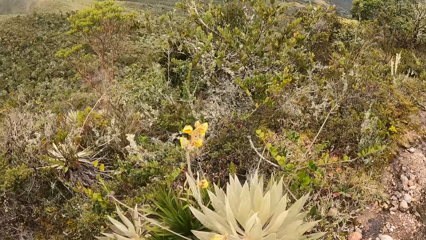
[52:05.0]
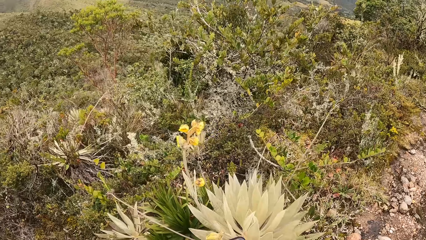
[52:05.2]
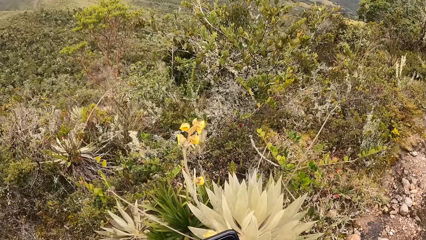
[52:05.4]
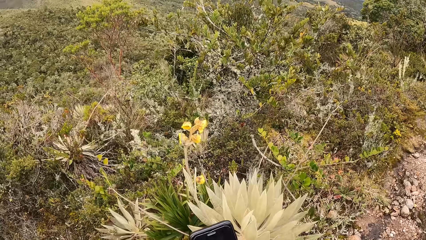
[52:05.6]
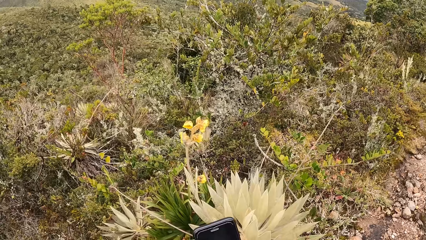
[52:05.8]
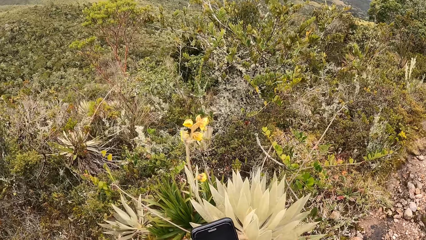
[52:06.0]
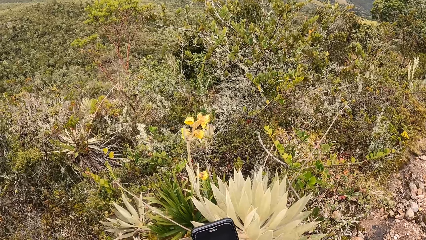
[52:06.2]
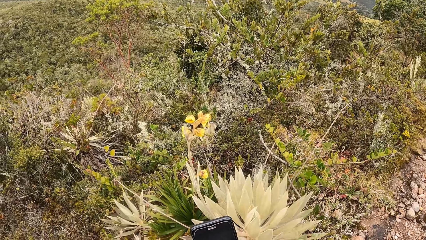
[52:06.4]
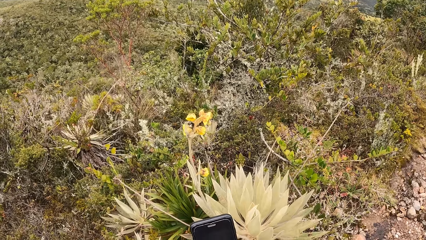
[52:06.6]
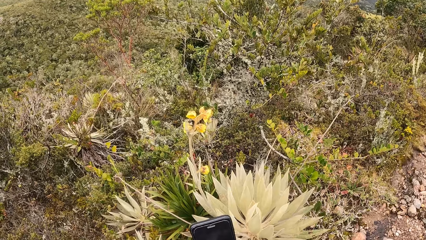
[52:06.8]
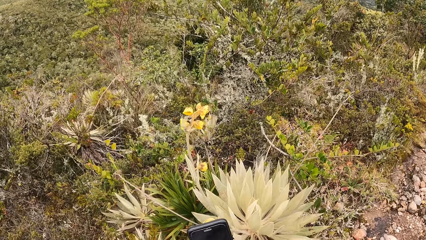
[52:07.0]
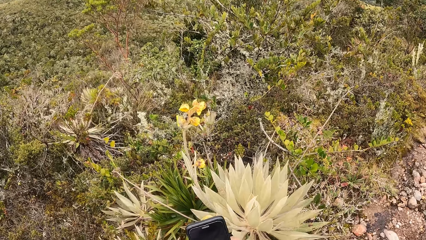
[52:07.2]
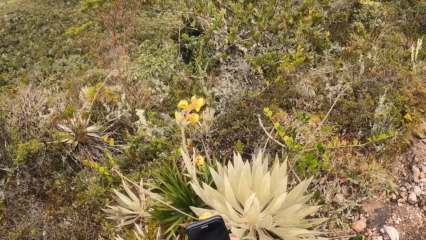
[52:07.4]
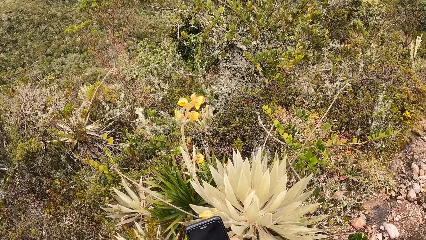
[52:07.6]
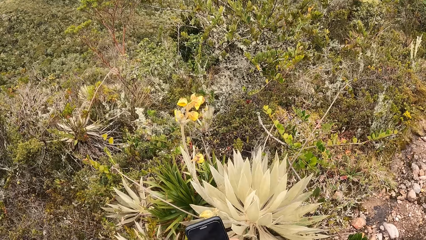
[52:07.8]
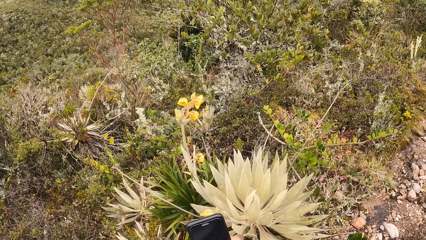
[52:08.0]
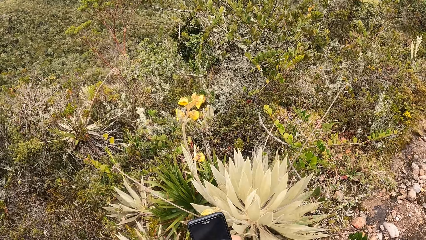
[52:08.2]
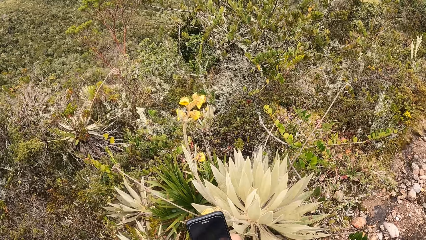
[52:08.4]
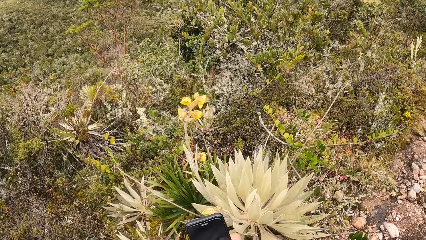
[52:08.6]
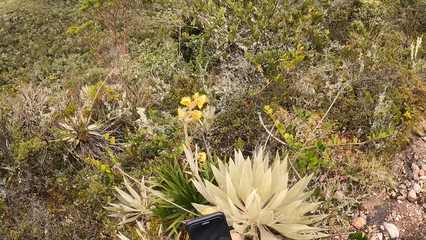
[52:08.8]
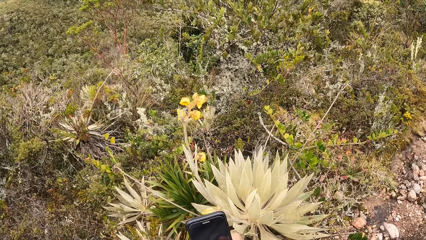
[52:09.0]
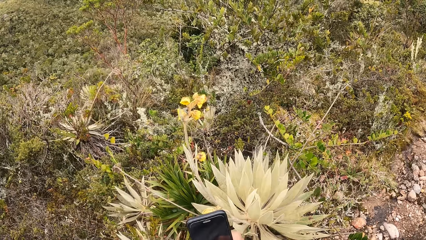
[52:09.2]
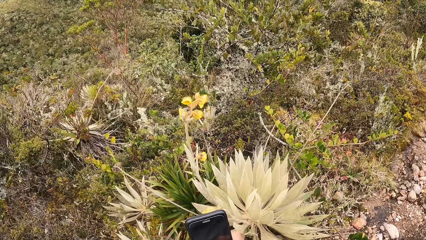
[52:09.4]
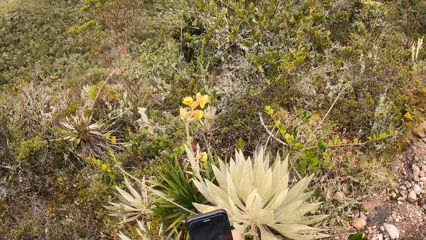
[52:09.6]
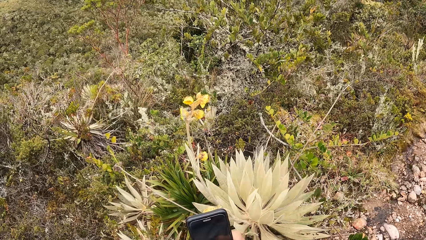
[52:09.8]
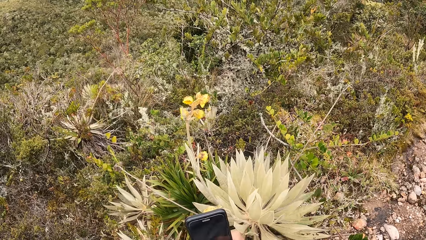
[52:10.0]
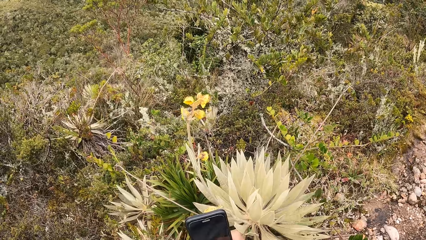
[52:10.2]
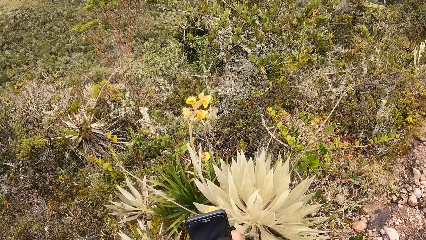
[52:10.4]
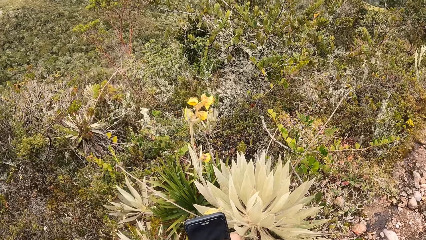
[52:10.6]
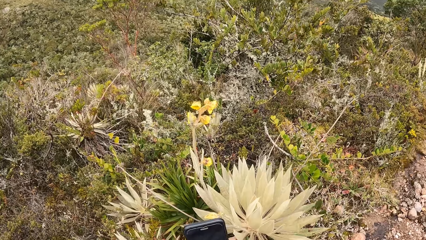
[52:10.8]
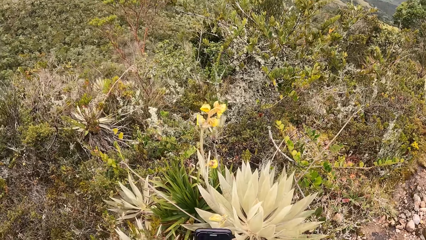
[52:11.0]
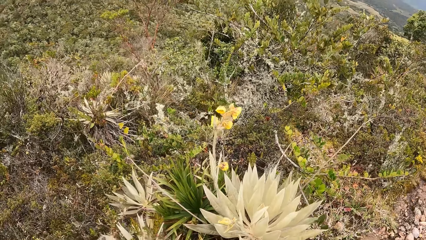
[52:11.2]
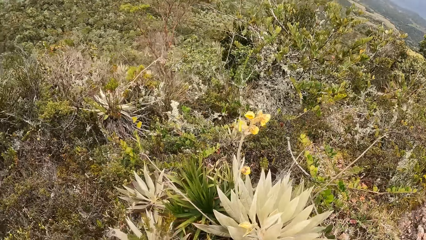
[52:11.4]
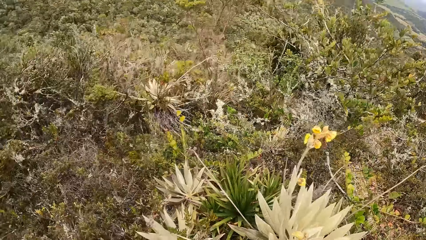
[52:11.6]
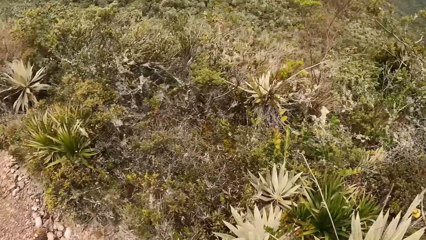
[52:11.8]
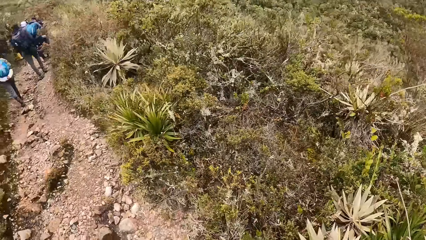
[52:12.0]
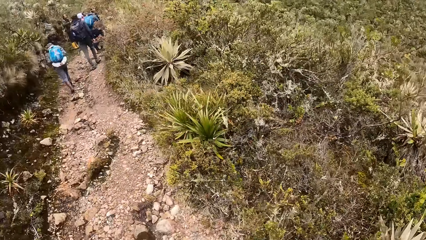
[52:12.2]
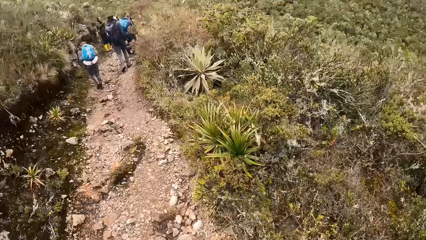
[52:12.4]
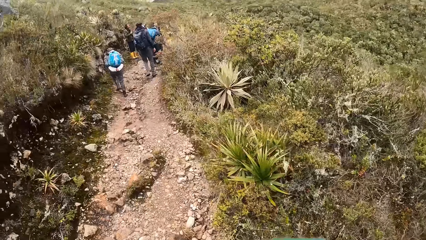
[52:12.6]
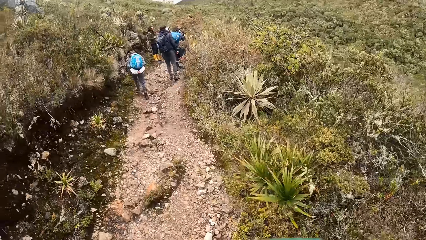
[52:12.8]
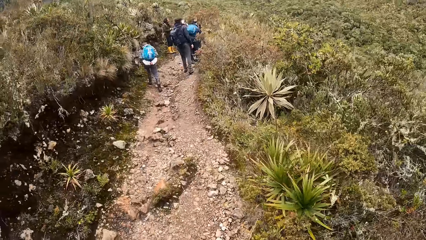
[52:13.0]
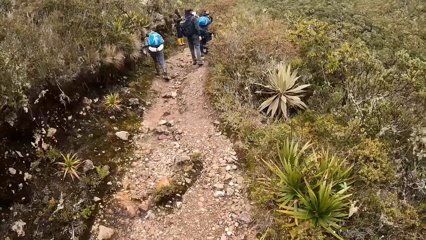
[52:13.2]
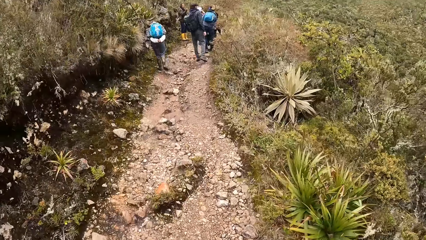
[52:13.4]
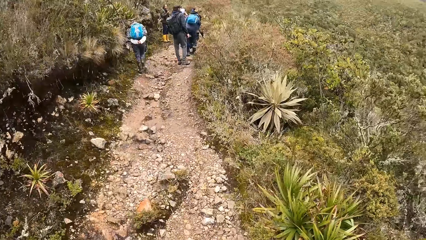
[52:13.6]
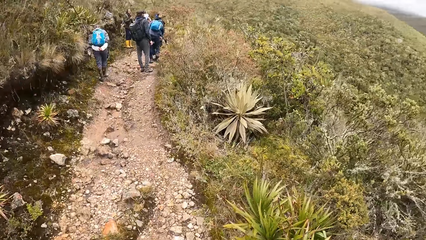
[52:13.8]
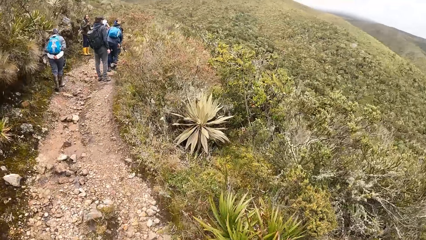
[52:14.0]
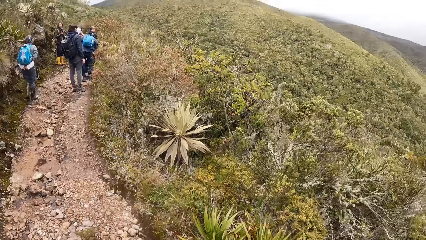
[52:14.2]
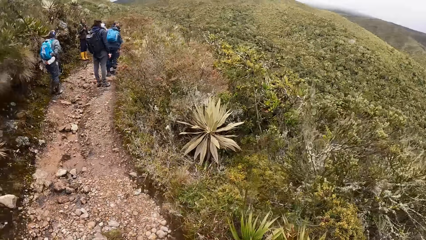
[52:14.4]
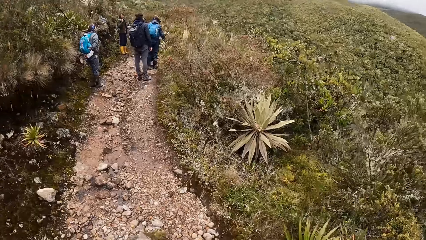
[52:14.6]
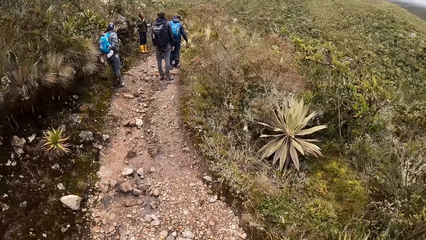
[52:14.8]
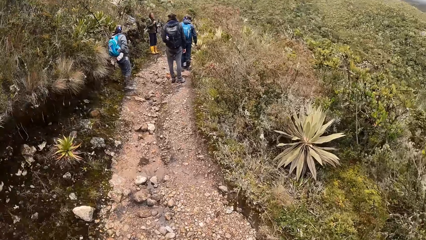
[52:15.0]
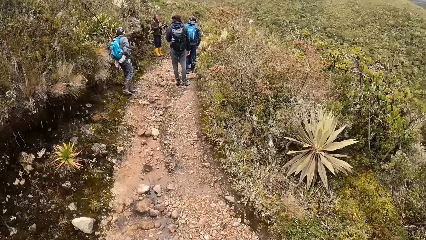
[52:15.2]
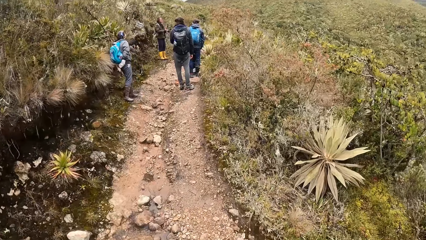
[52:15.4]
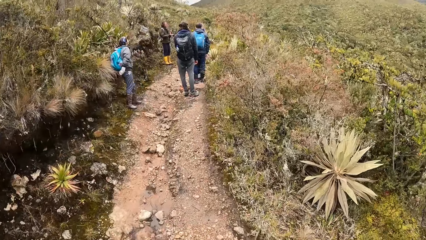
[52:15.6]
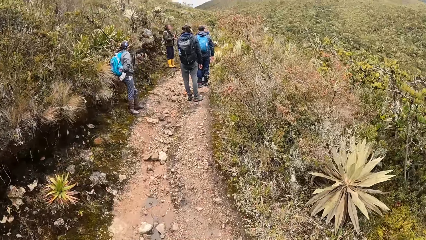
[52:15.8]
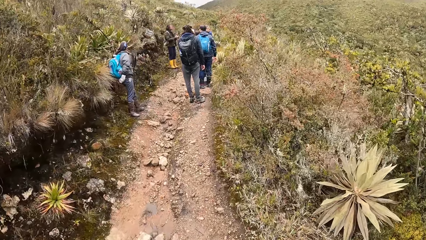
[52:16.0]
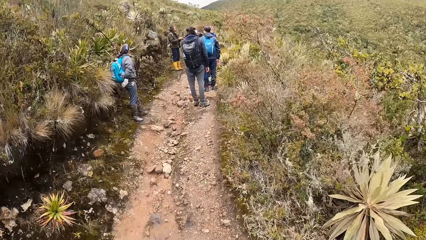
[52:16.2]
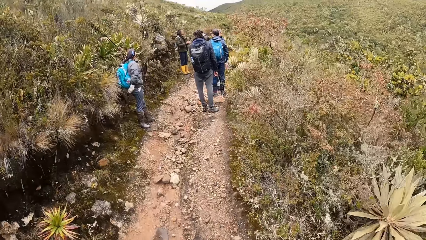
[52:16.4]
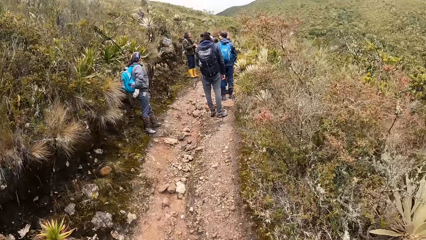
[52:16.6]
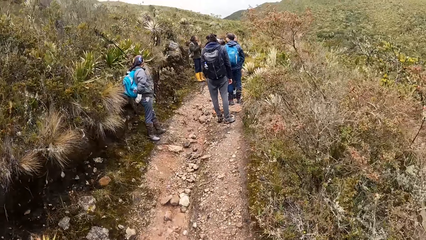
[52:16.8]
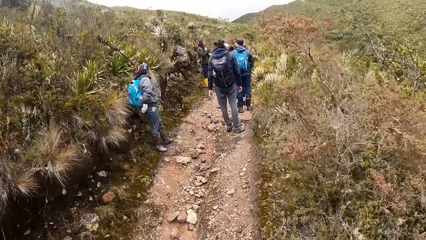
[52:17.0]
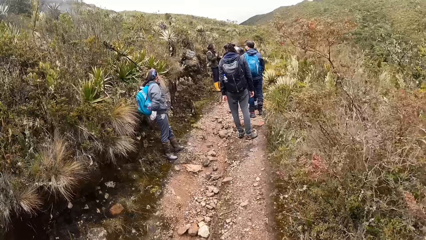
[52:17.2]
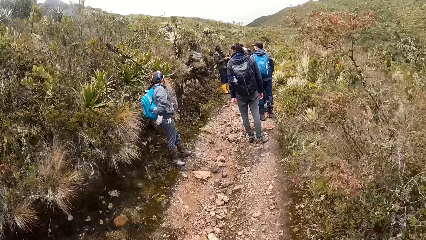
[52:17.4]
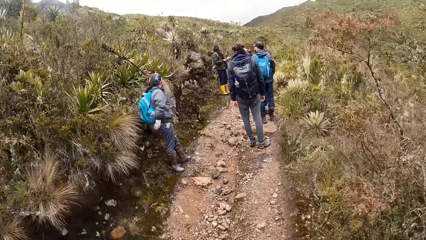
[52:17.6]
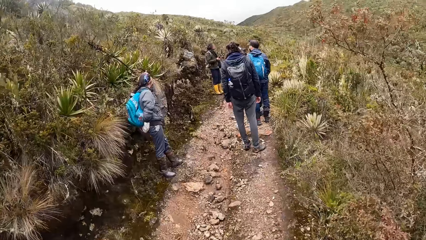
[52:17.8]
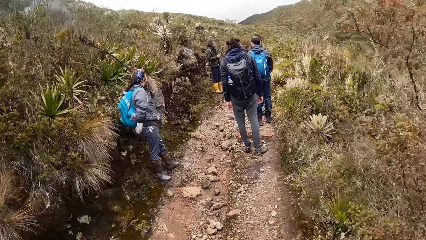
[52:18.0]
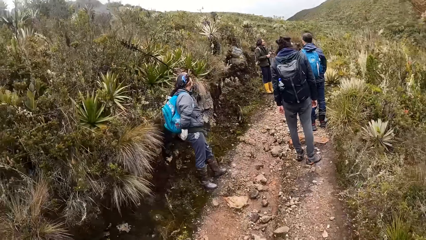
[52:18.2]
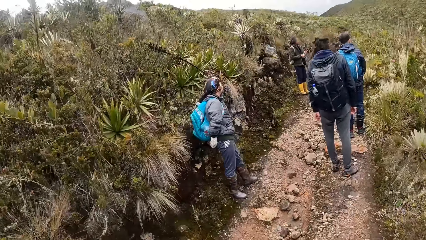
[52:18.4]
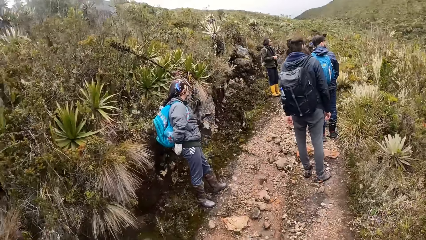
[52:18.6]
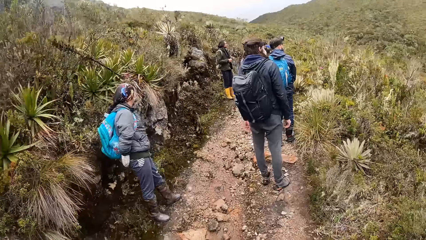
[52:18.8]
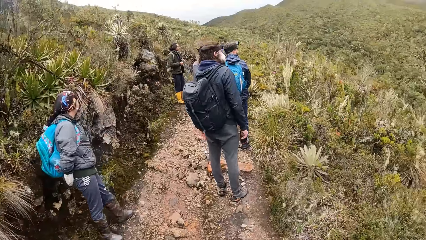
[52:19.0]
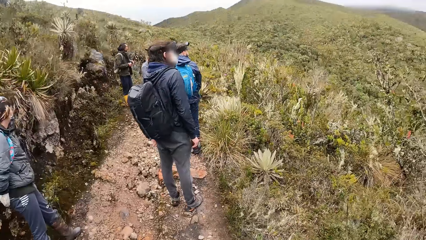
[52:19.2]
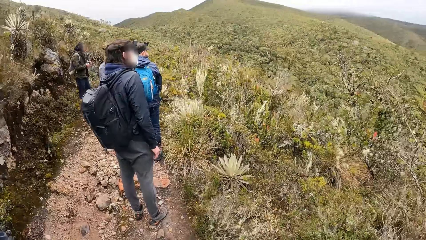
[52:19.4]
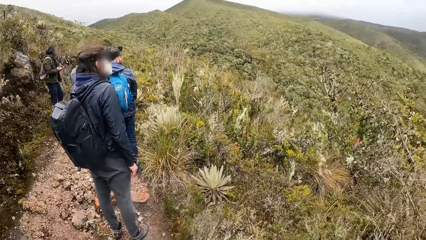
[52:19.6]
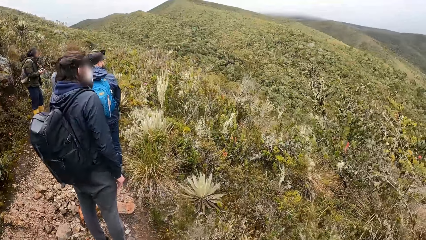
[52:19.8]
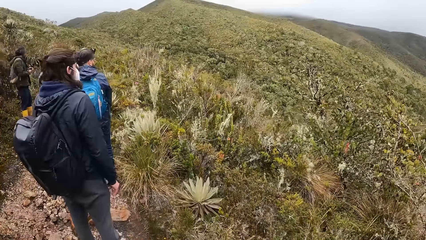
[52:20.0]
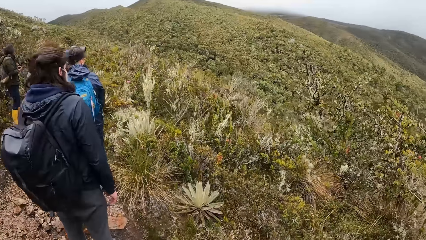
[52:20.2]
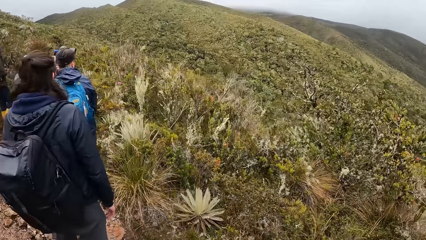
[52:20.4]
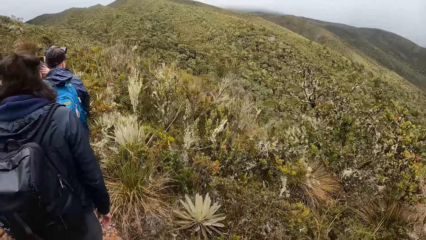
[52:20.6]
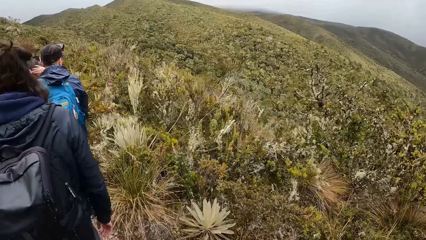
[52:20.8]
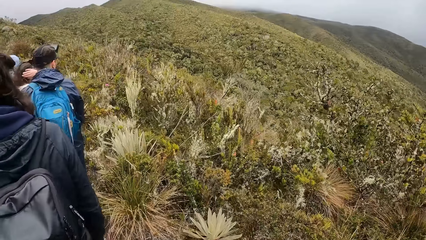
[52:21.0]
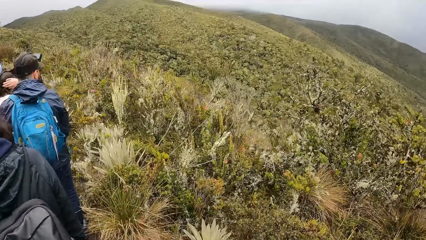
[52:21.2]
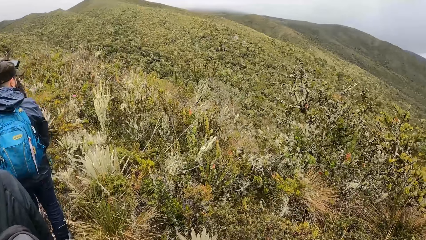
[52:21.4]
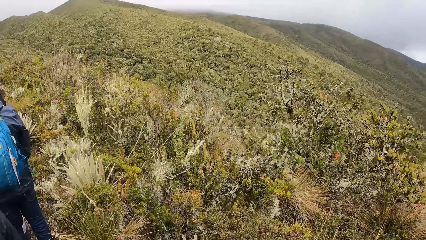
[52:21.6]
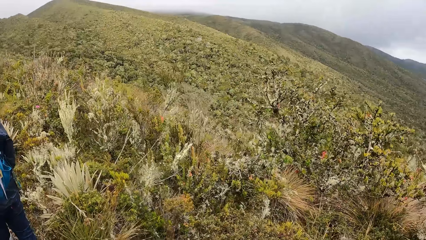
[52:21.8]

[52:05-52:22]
The camera wearer stands beside the sisal along the path. He operates a phone beside the plant. He takes a picture of the plant with the phone in his right hand. The lady walks towards the group on the path. The man walks towards the group. The man stands on the hill path. The lady stands on the hill path. The camera wearer walks back to the tourists on the stony path. Another man gestures and converses to the group.
